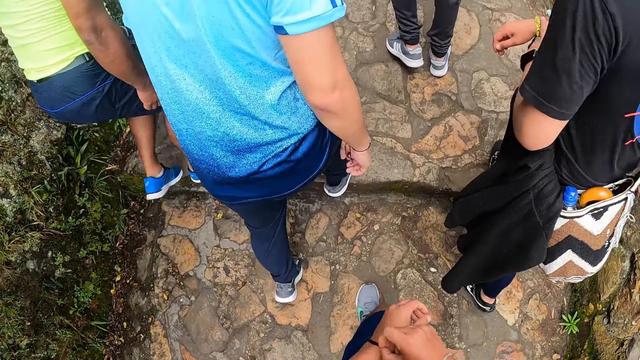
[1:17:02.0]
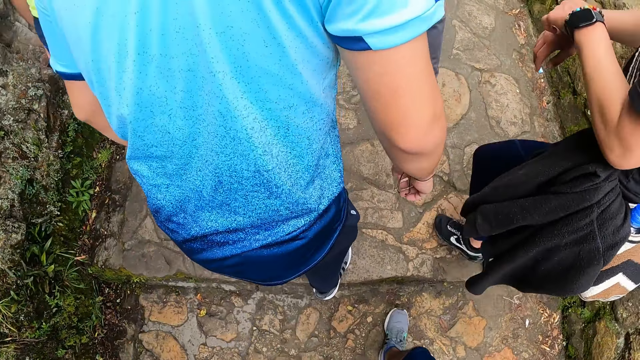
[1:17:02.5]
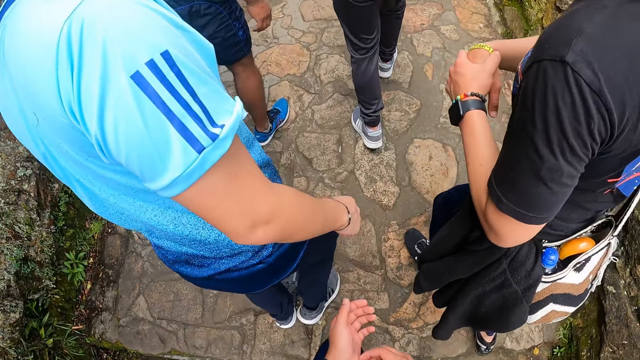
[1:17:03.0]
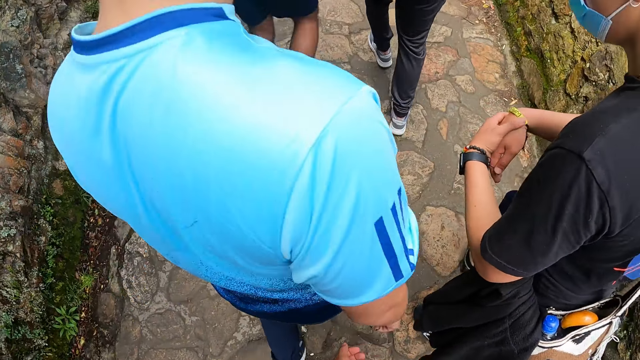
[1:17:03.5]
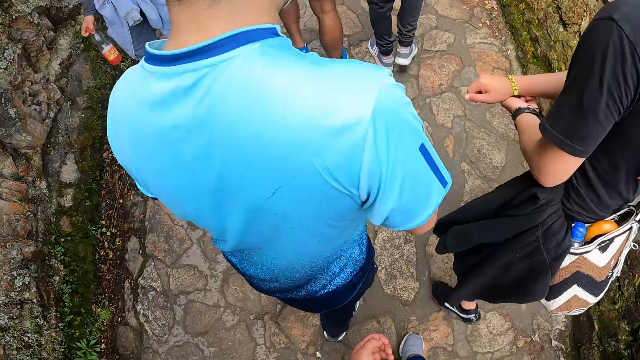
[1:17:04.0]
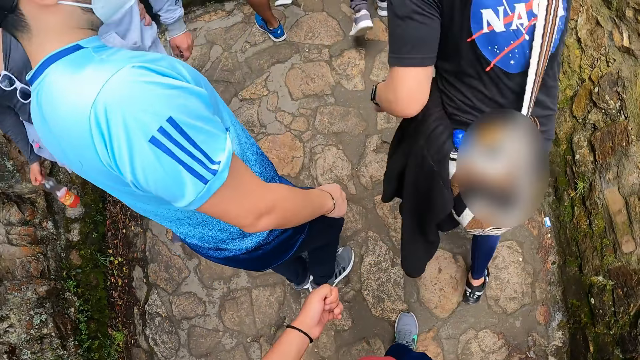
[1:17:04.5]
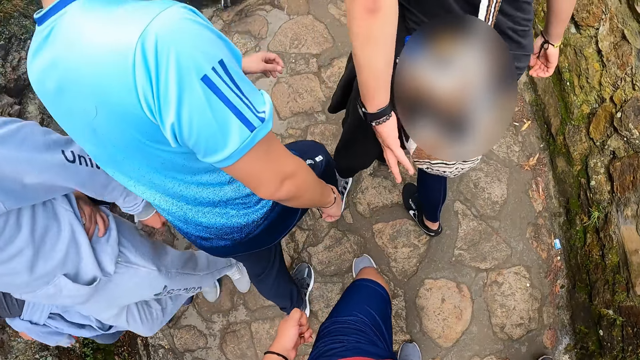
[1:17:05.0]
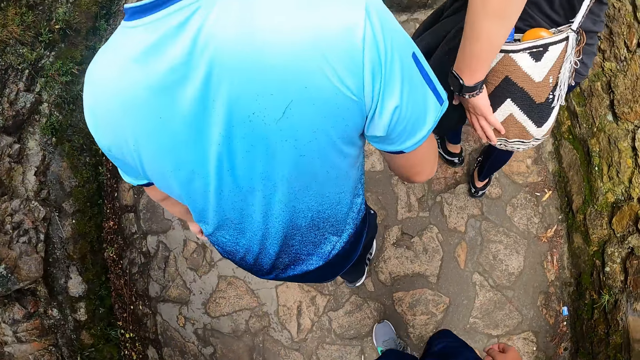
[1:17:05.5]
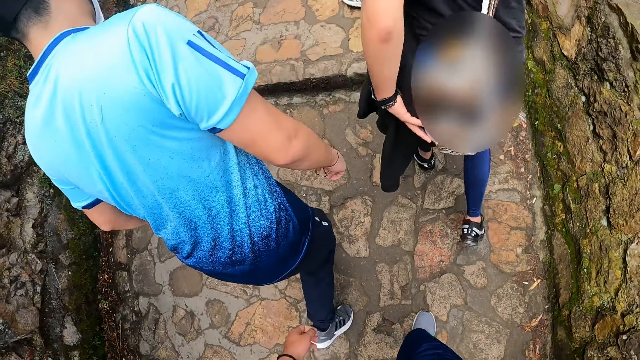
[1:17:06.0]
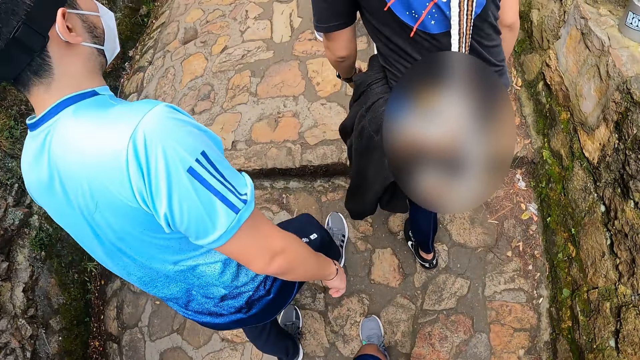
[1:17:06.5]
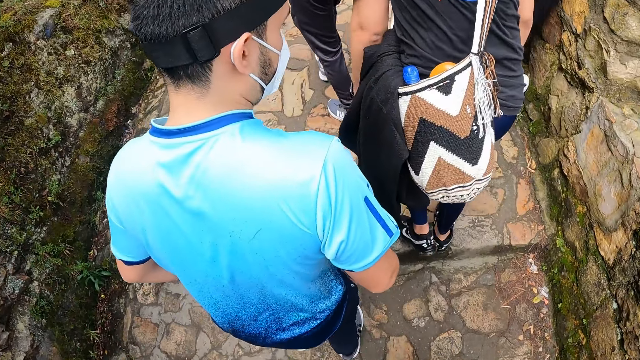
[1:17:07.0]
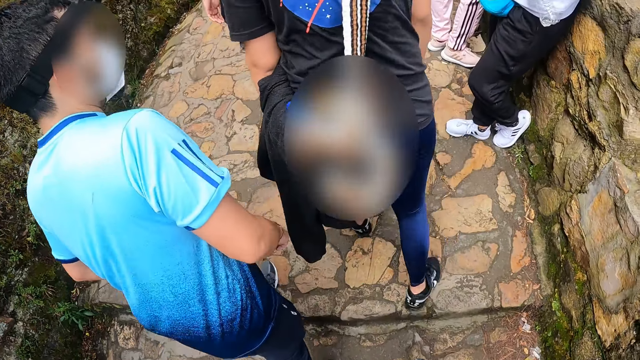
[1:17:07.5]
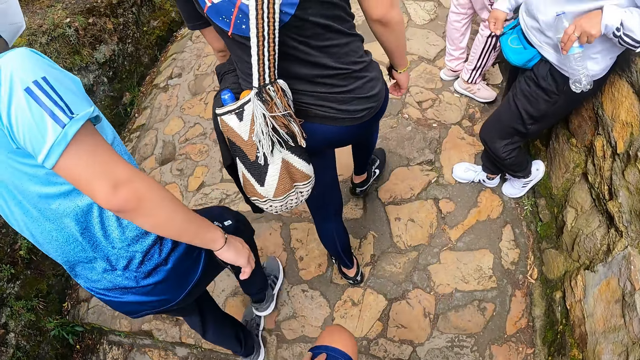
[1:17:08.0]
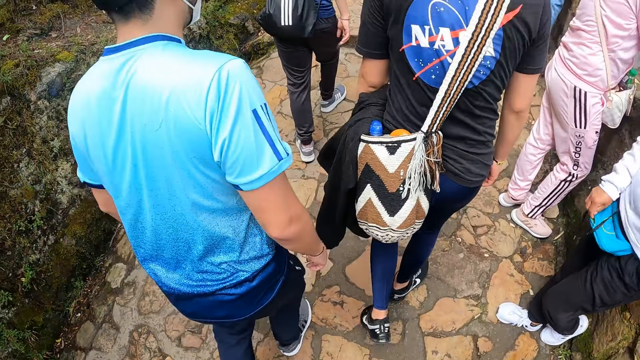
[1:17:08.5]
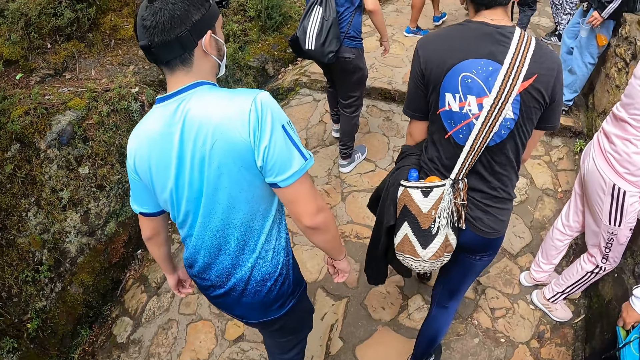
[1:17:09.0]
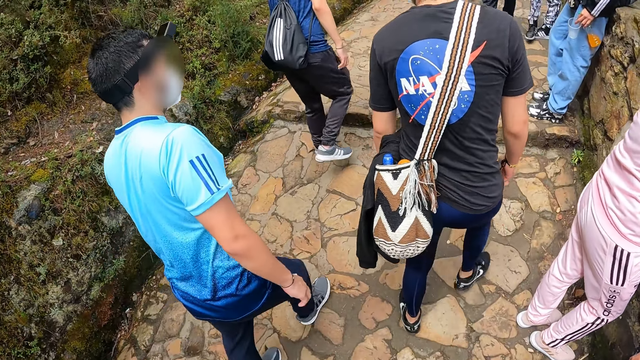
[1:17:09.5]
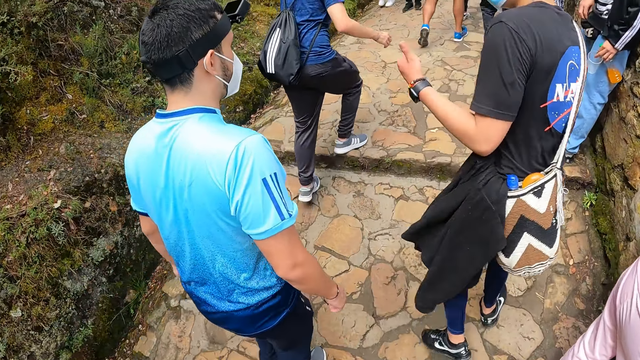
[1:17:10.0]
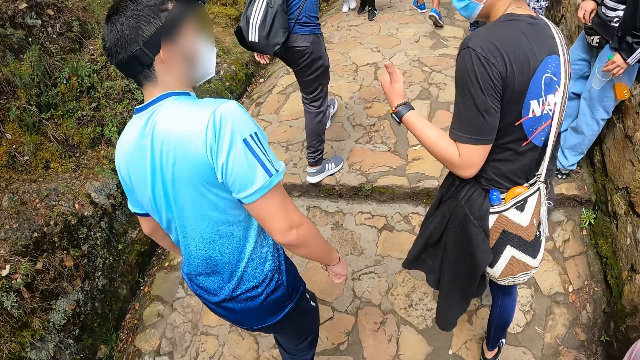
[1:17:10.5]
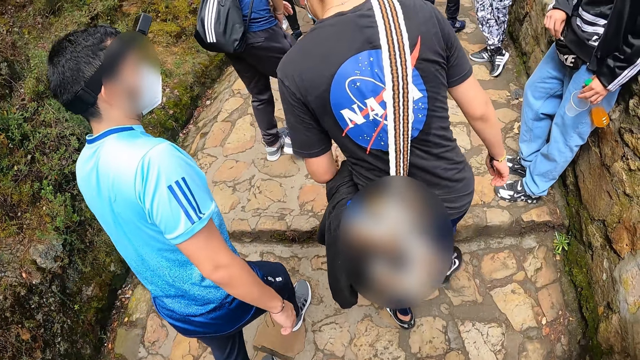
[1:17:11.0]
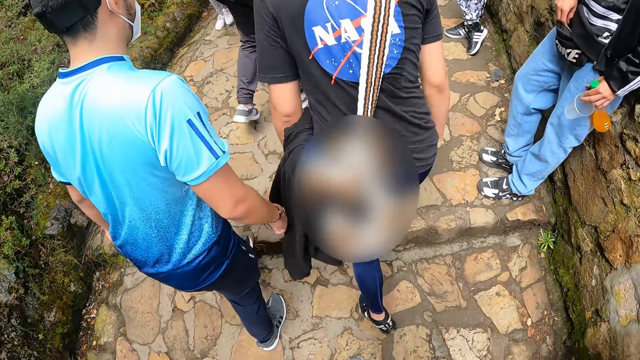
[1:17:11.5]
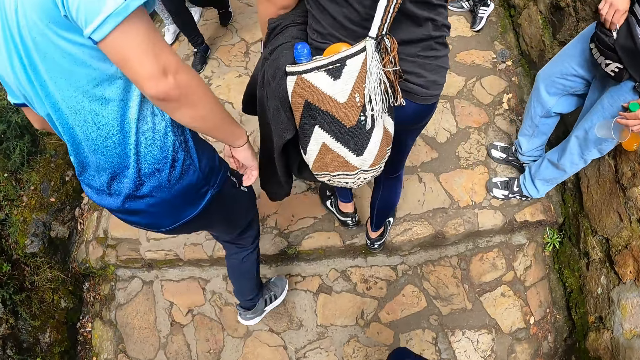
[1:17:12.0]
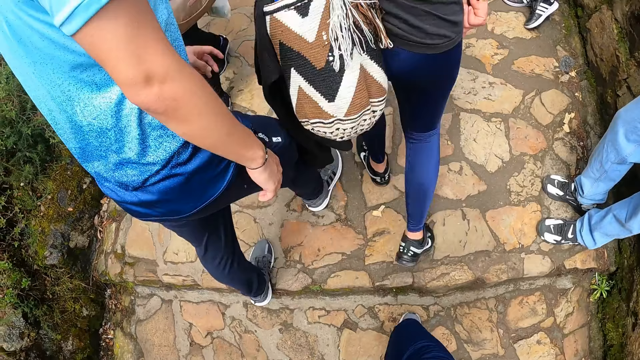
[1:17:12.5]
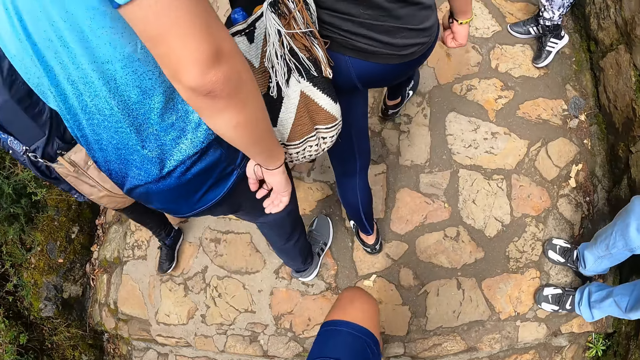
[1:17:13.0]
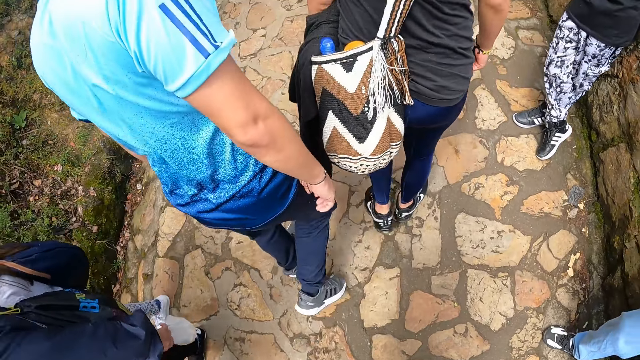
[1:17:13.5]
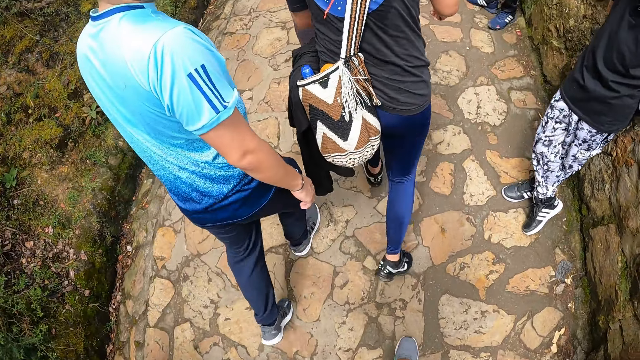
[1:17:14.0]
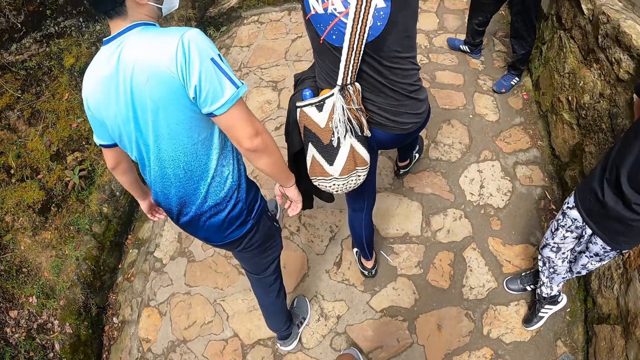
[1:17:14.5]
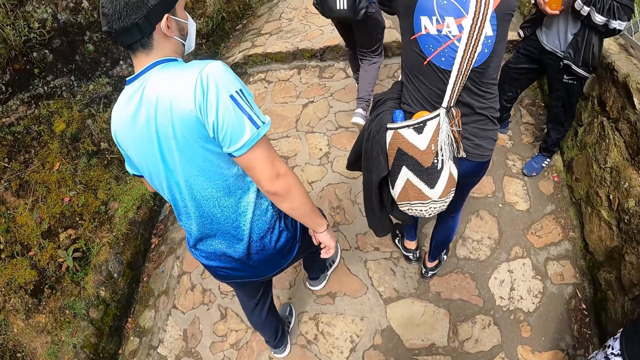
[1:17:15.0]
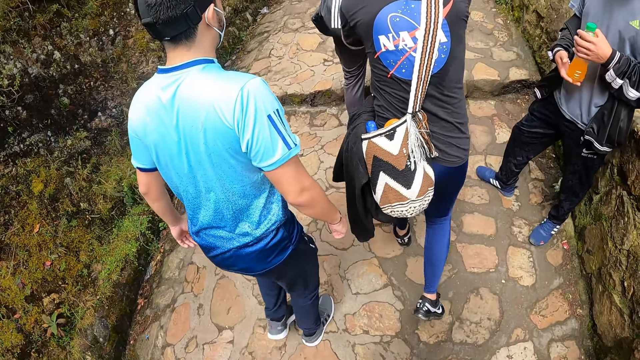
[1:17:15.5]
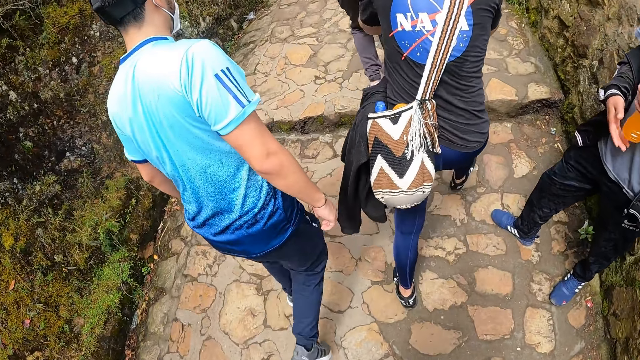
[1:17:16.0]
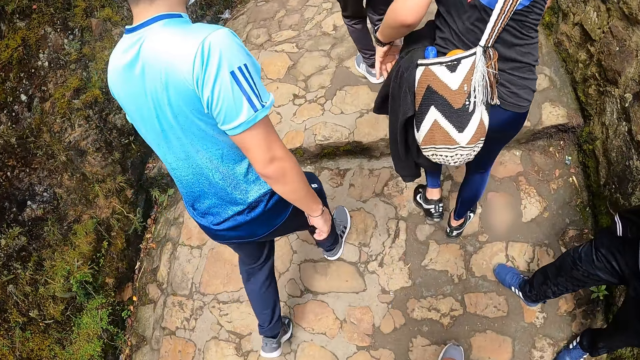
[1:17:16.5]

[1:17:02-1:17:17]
The man adjusts a band on his right wrist with his left hand. The man converses with the camera wearer. The man taps a bag with his left hand. The man hikes down the mountain and converses with a person. The person hikes the mountain.

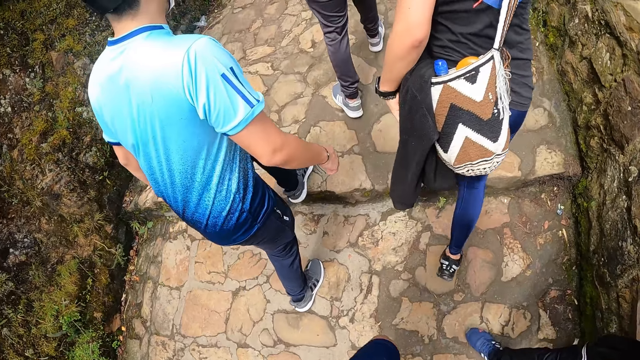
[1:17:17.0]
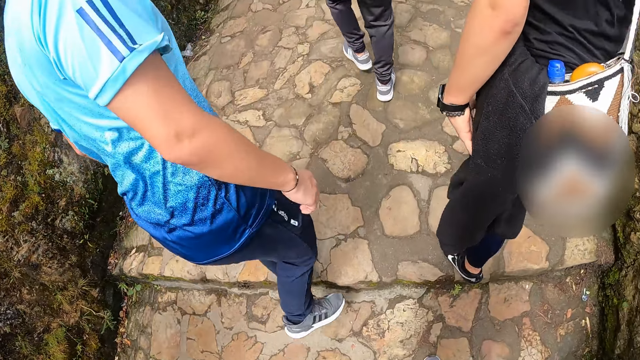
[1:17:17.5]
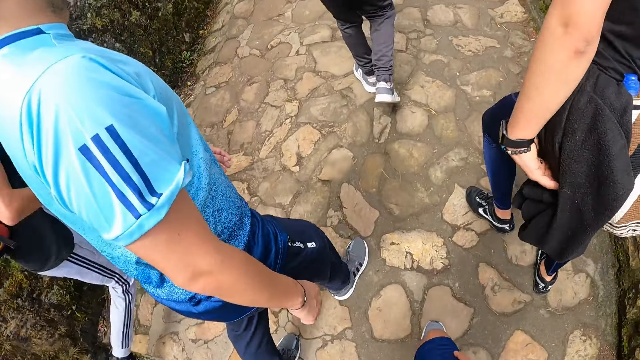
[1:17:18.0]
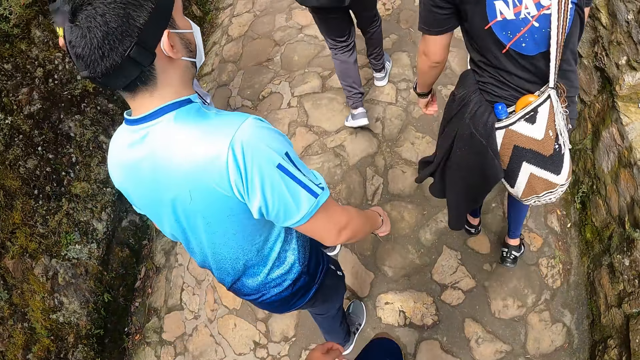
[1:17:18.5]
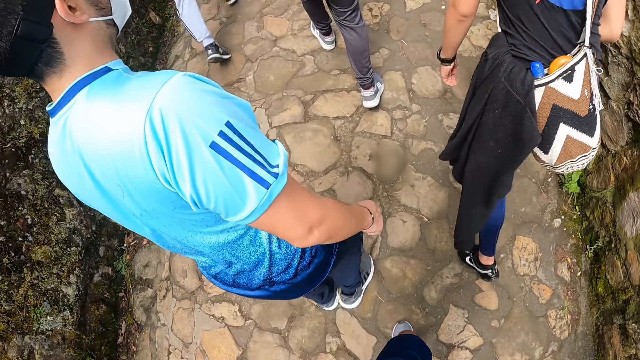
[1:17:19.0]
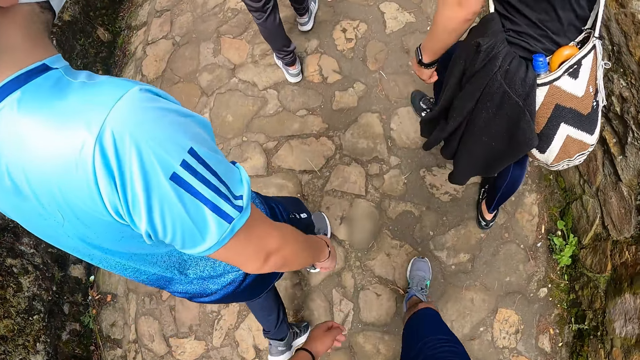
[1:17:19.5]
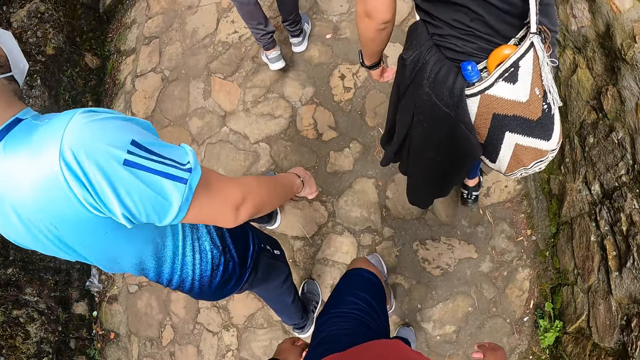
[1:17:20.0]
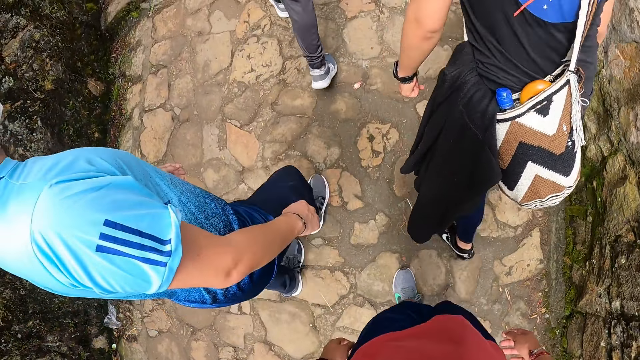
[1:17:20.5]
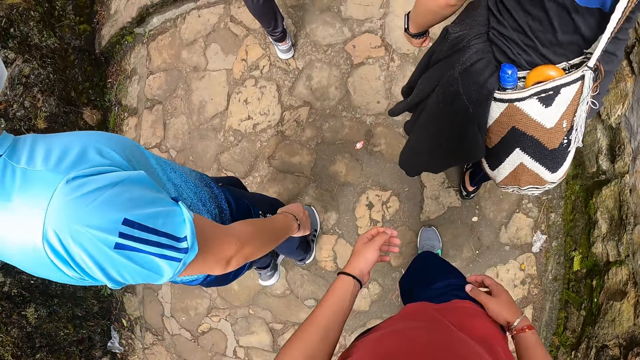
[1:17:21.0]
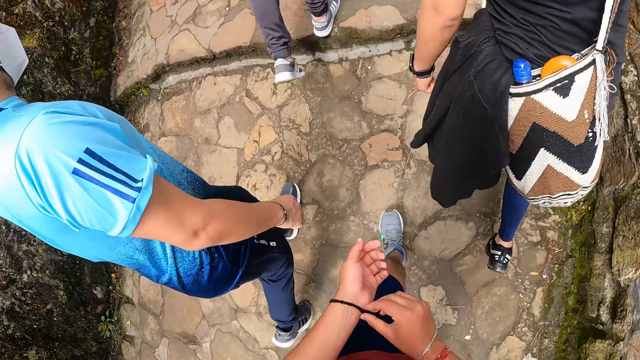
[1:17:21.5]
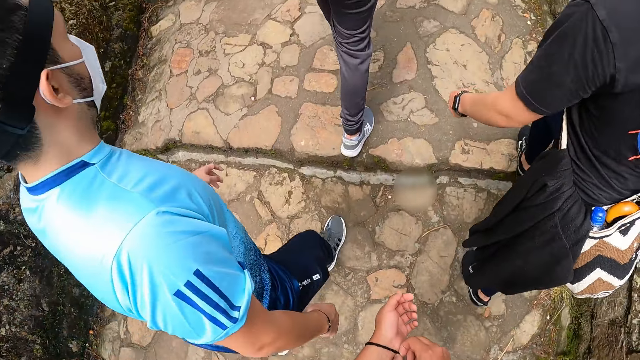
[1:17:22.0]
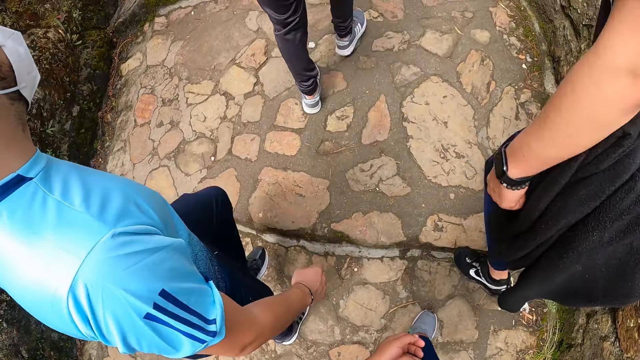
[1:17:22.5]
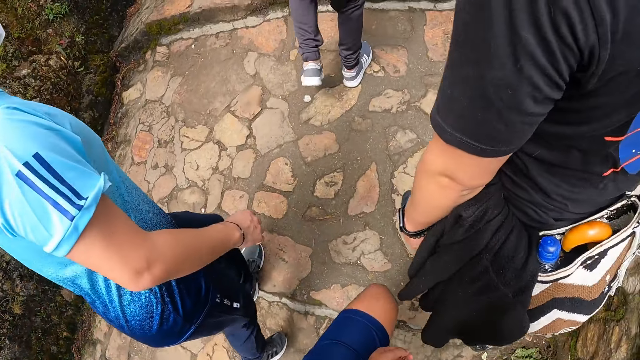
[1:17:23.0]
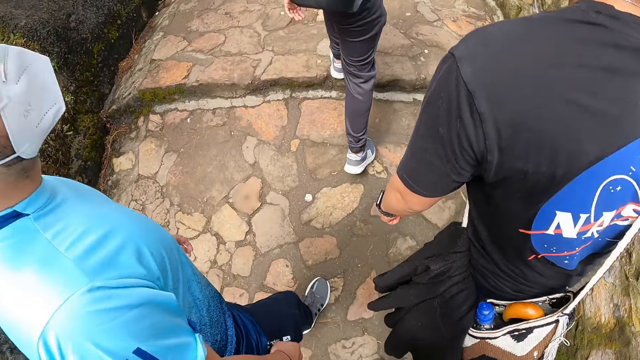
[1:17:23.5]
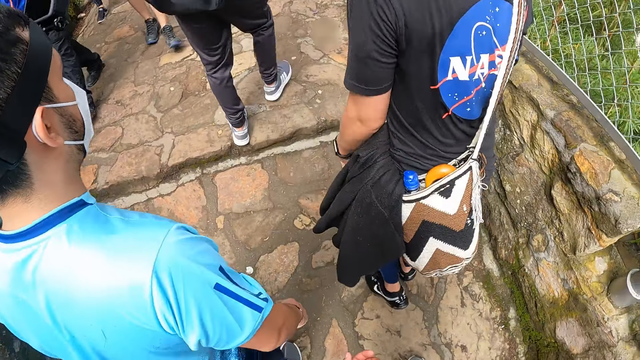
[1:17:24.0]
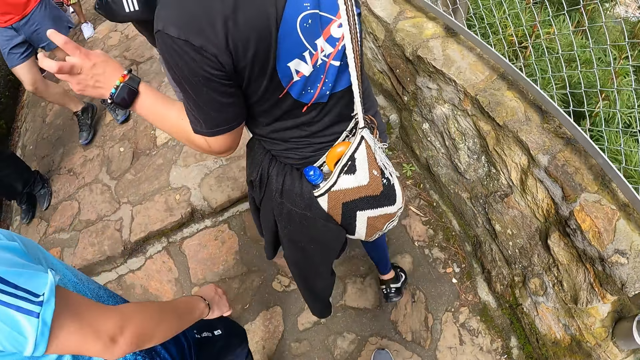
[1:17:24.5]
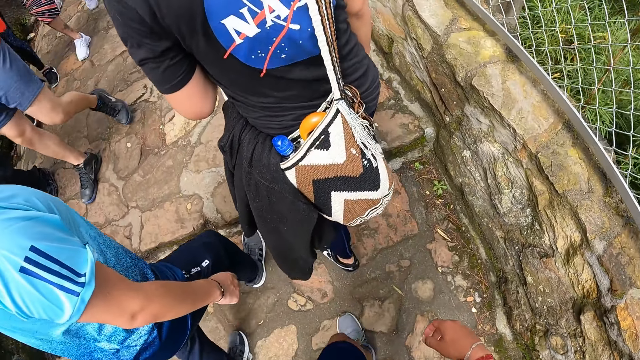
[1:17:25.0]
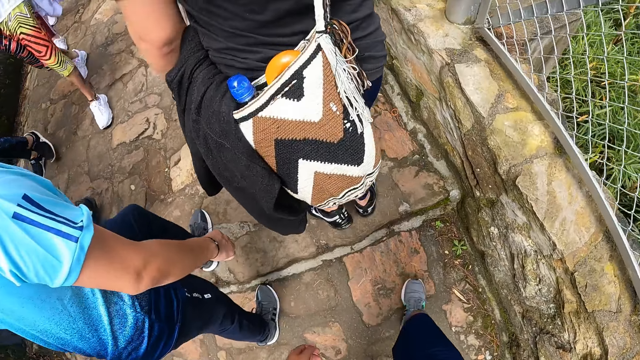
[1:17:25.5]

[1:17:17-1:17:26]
The camera wearer adjusts the black band on his left wrist with his right hand. He hikes the mountain. A person converses with another person. The first person sways a hand.
